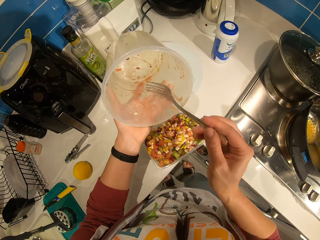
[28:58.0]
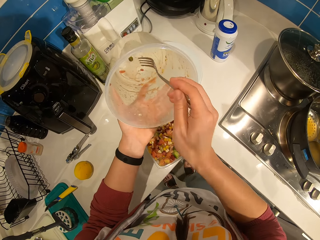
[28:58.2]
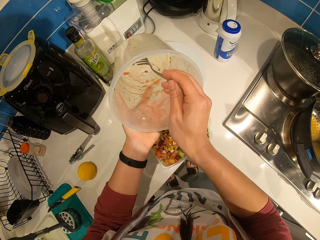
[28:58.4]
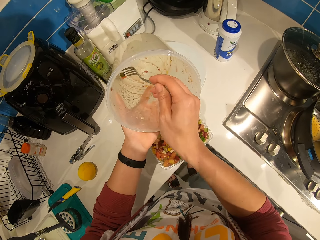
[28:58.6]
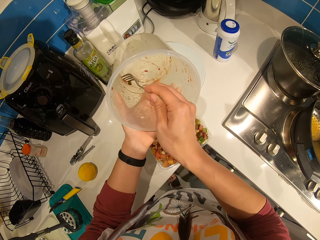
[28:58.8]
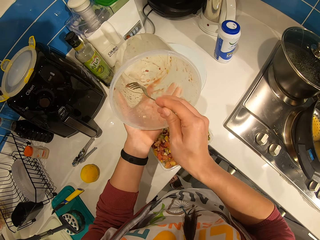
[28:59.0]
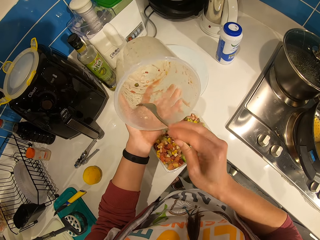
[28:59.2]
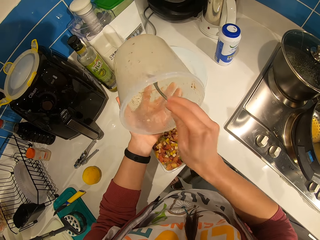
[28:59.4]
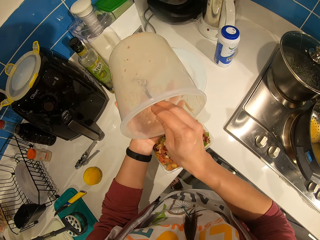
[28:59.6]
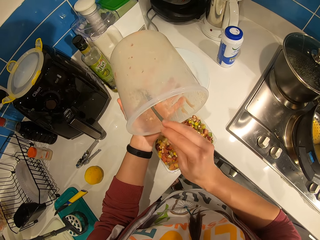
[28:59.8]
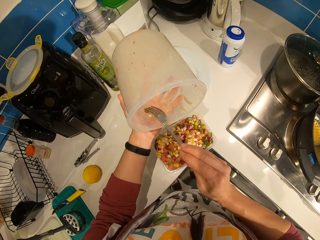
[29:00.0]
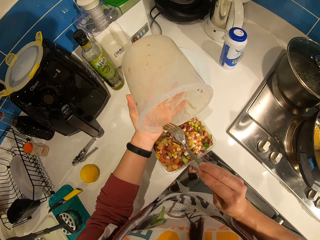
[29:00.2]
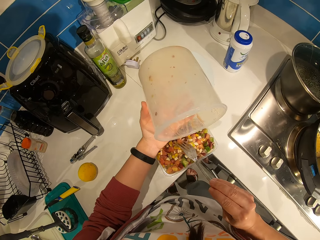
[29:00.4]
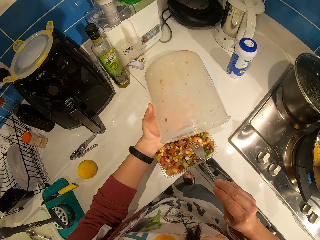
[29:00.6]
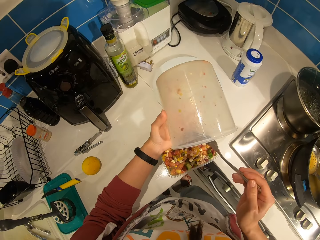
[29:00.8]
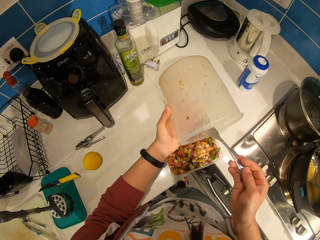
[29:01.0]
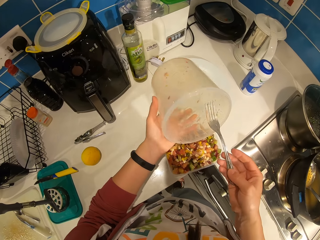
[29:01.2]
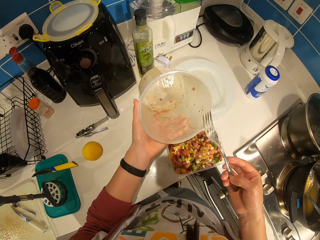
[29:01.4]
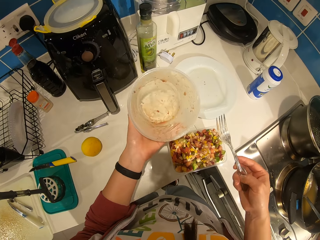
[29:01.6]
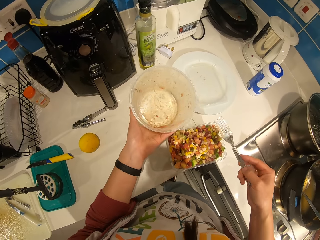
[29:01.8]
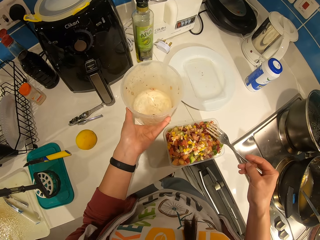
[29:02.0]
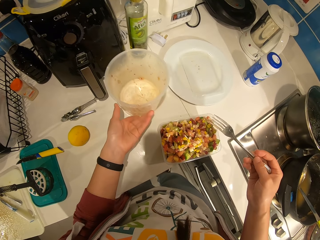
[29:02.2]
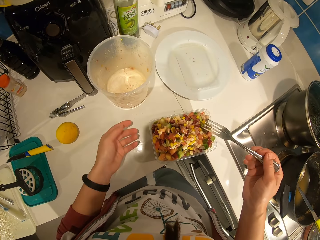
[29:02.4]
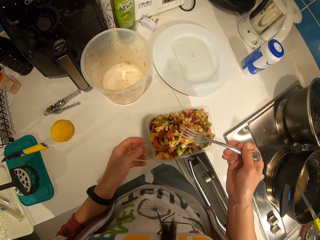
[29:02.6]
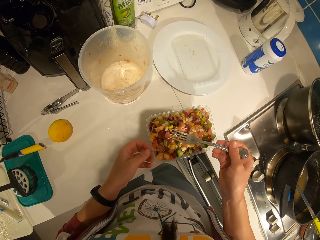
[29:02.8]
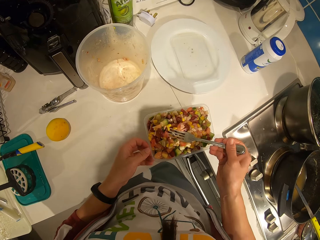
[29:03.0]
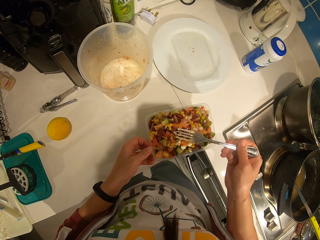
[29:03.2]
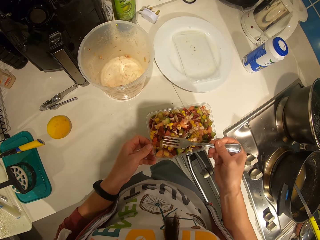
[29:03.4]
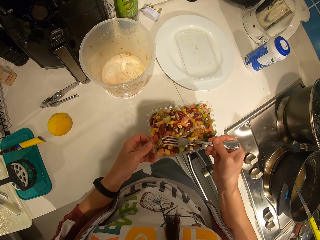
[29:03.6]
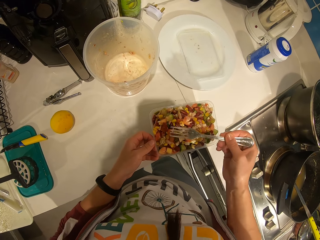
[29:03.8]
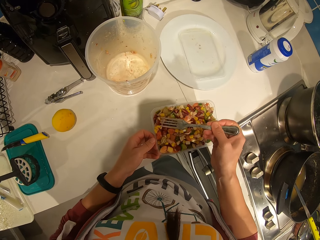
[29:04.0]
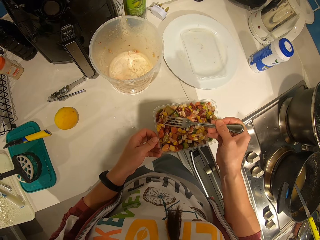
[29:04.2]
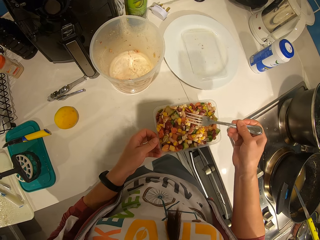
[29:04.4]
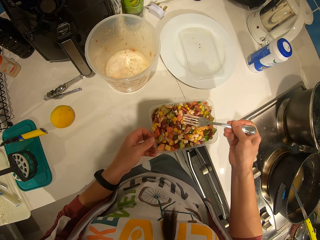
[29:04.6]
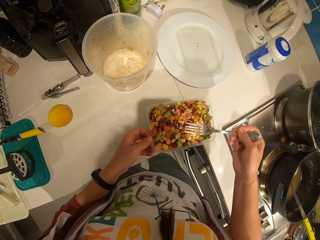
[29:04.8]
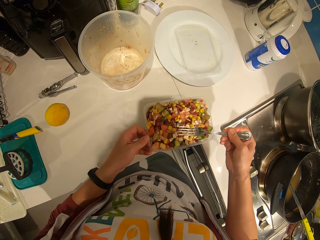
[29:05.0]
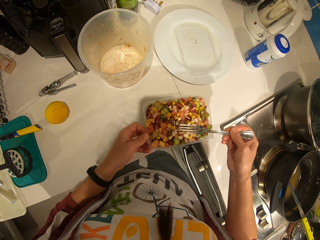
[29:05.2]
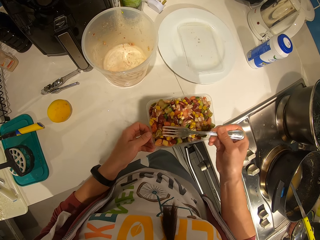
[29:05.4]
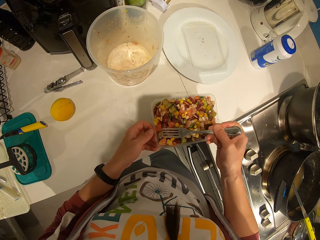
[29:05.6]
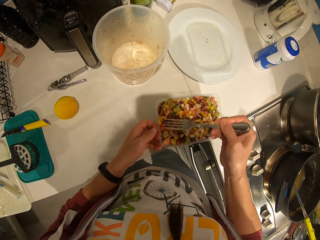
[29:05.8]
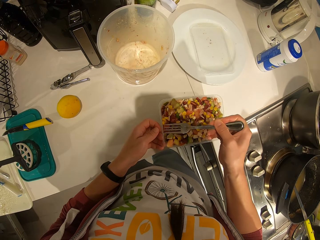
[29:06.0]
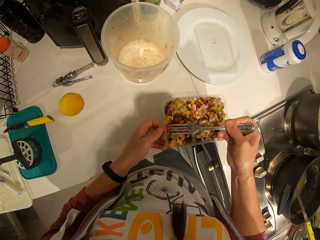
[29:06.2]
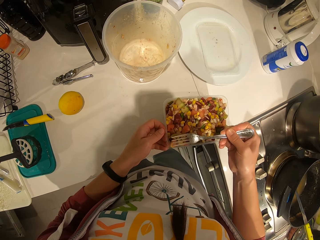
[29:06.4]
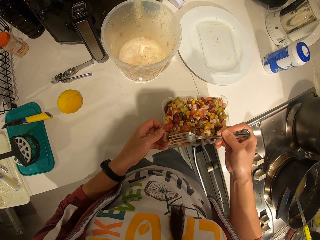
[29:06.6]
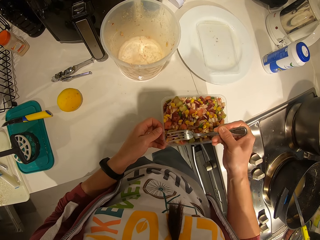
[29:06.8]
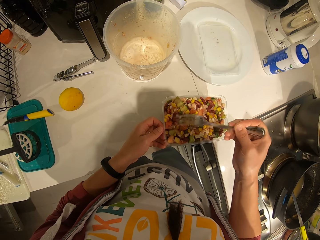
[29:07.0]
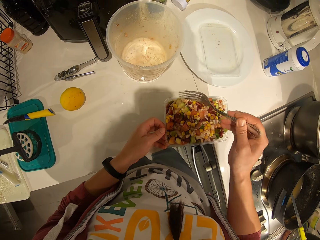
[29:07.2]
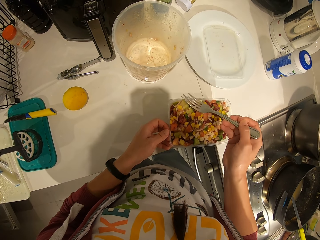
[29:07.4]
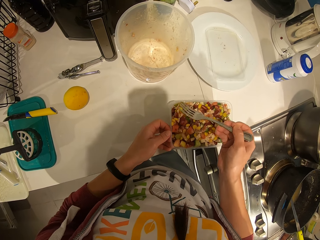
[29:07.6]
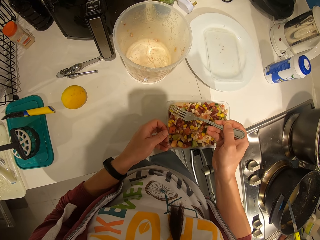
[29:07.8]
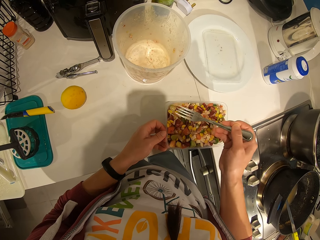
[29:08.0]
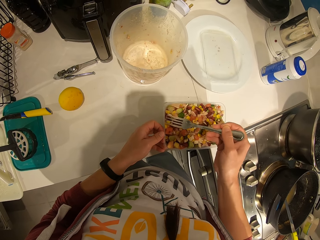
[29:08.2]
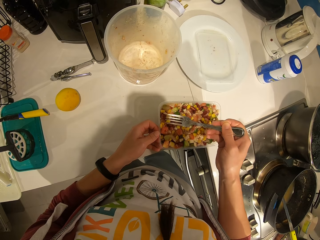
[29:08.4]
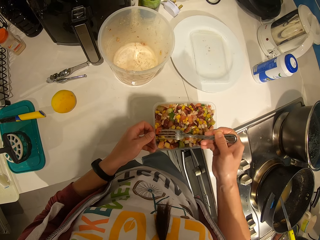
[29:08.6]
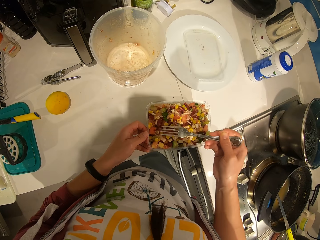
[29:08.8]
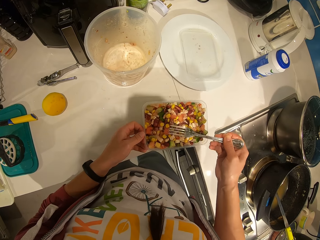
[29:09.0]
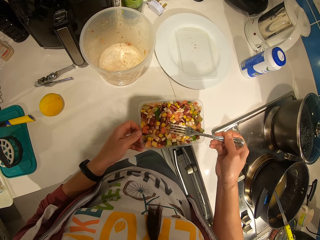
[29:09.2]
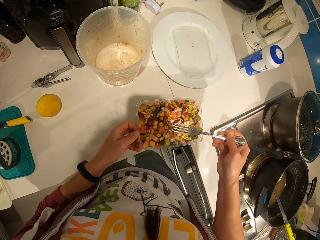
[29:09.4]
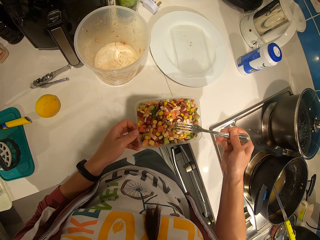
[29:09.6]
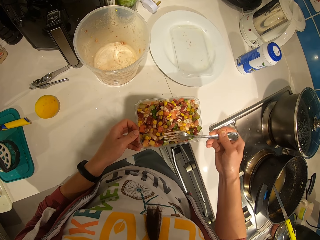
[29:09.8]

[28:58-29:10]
The camera wearer places the container on the countertop. They spread the vegetables in the plate with the fork.

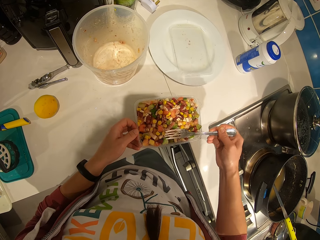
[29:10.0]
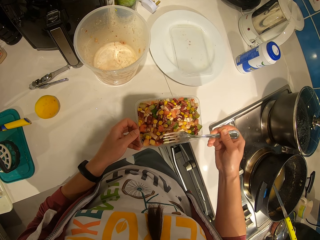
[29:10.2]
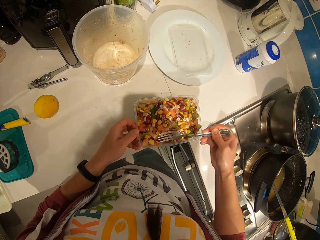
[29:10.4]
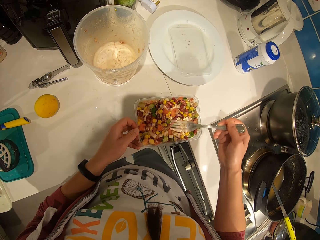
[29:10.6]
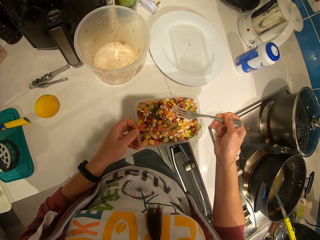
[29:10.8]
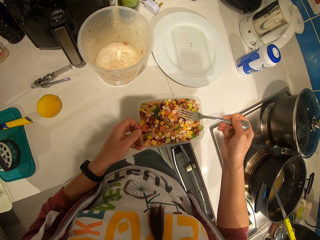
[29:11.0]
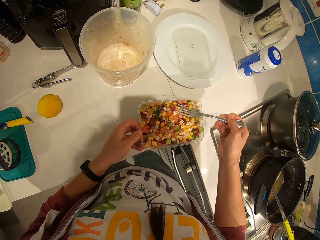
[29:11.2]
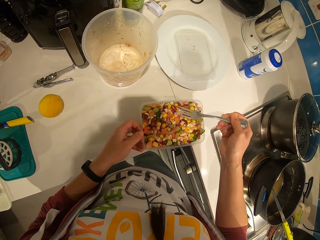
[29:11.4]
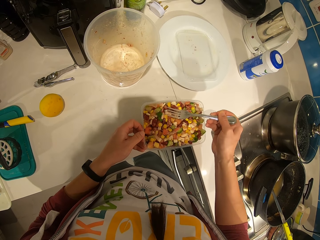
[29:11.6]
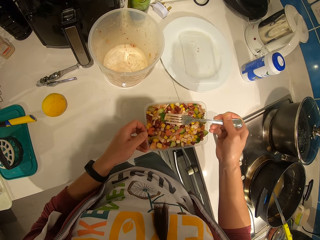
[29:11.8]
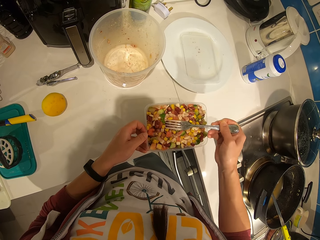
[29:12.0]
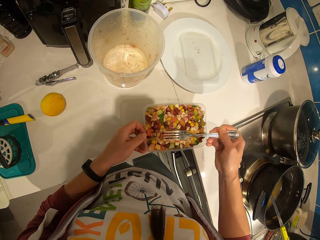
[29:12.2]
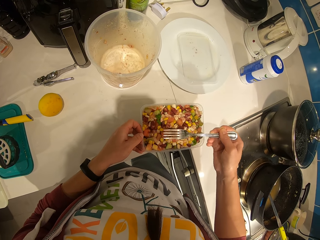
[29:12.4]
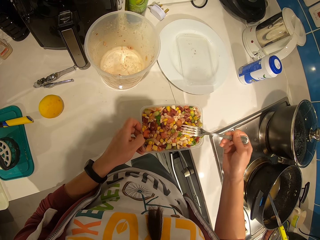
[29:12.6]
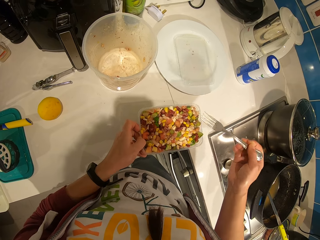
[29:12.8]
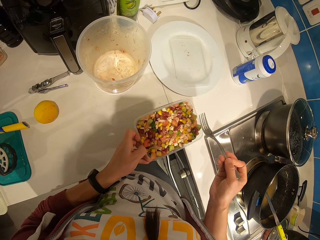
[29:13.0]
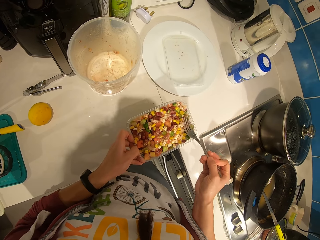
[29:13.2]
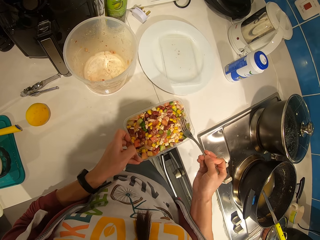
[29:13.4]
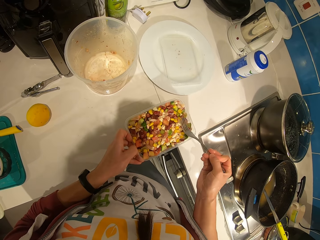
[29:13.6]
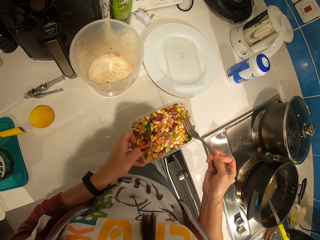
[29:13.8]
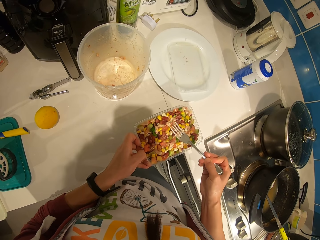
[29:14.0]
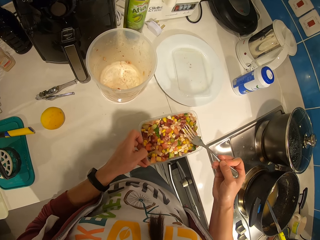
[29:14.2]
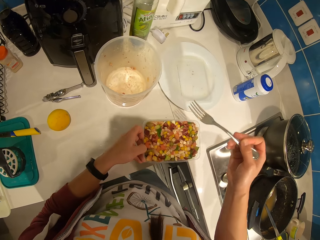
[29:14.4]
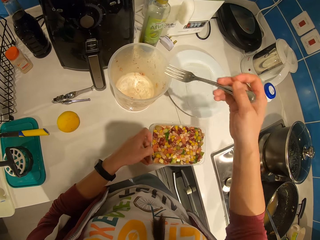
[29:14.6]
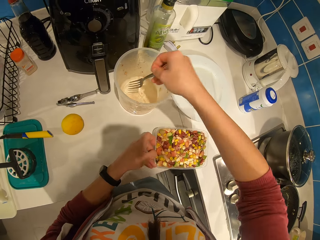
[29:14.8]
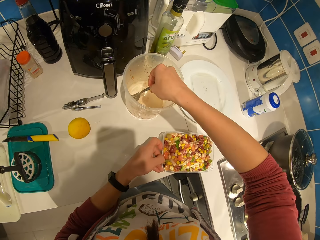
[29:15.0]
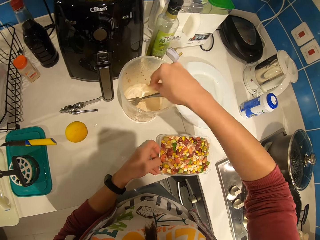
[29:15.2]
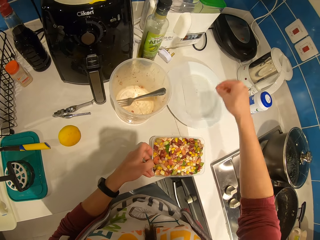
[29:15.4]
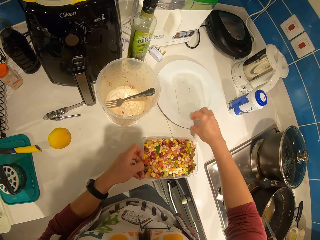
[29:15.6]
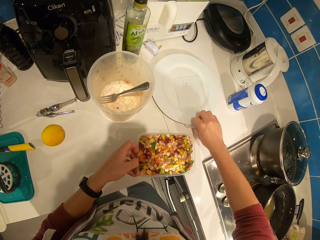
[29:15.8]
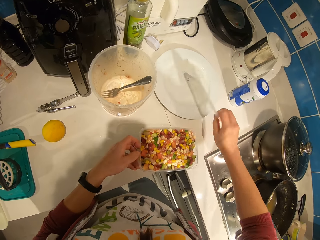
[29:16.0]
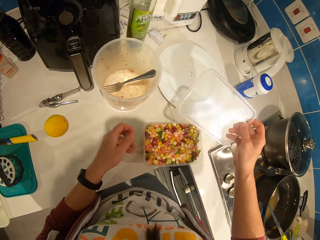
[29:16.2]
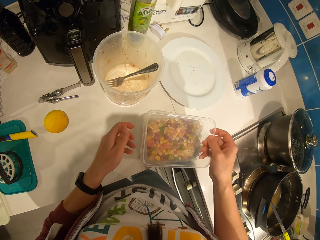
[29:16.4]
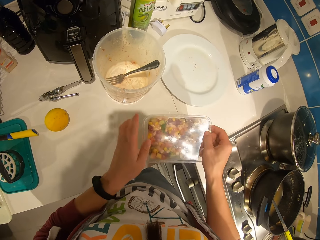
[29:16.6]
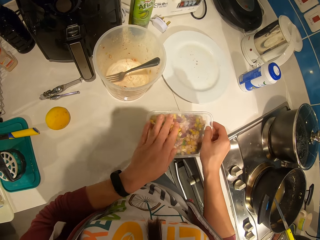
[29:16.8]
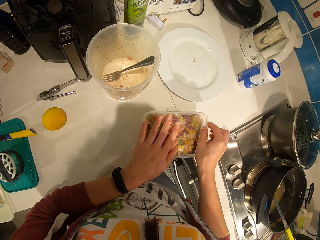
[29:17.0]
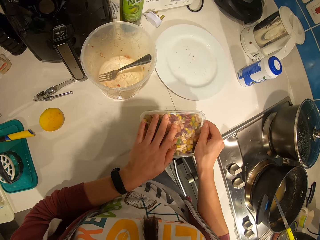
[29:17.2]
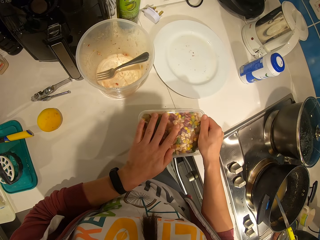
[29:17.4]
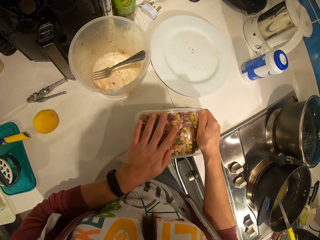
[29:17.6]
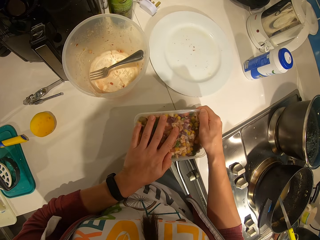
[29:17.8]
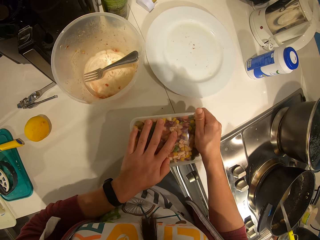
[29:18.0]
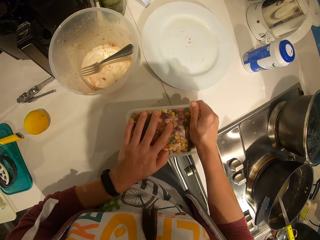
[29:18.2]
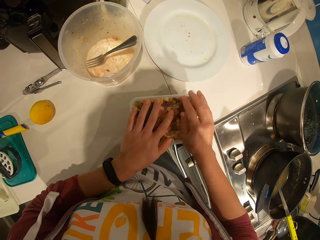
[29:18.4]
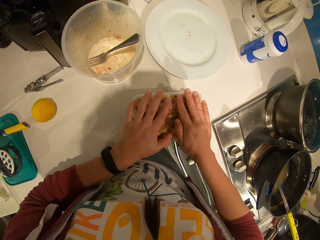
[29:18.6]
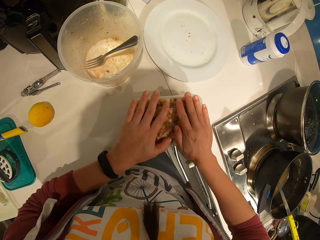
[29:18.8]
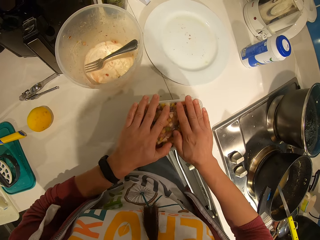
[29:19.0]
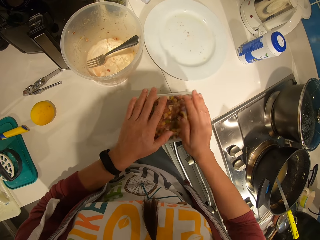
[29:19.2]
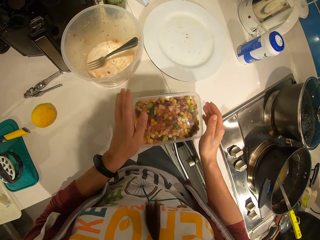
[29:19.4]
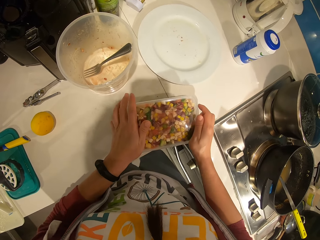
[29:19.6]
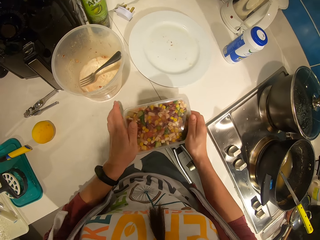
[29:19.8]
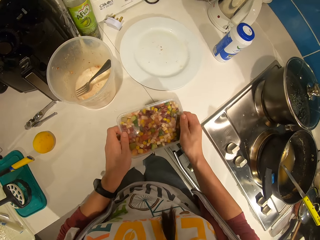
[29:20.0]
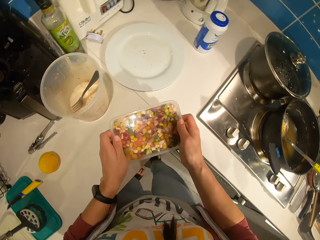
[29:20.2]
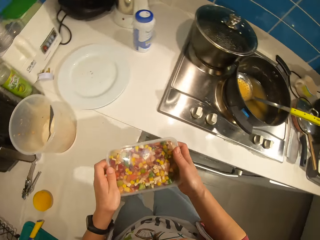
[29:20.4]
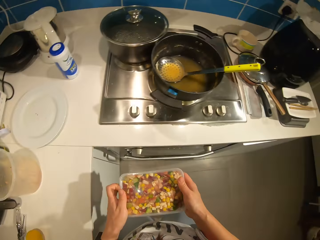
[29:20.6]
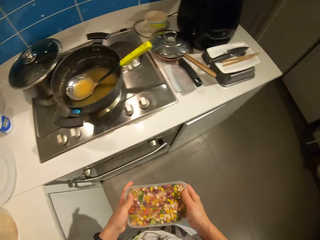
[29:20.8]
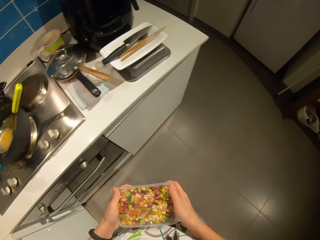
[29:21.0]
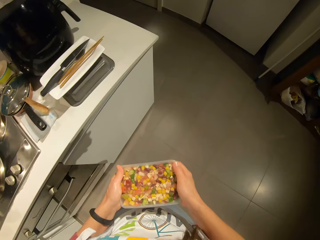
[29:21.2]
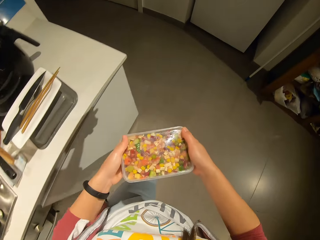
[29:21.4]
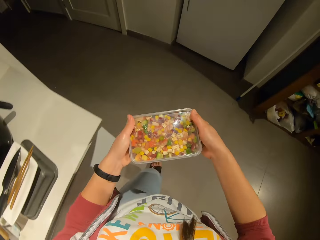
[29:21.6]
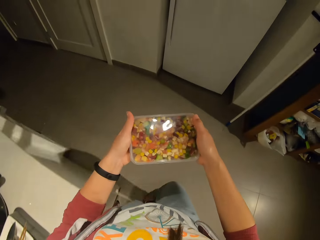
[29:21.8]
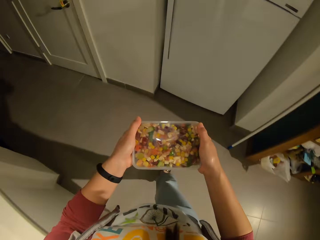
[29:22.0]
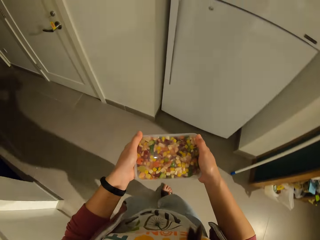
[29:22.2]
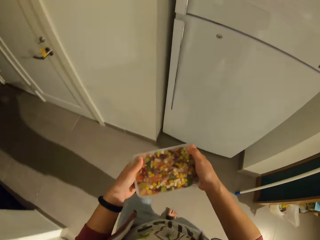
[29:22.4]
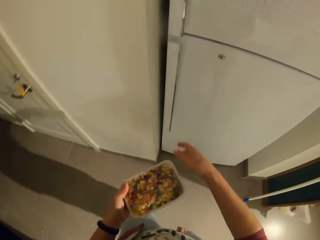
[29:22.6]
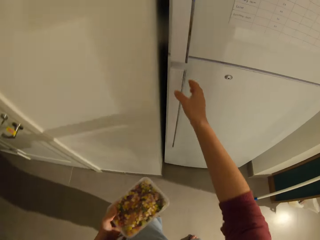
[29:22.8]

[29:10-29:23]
The camera wearer drops the fork in the bowl. They pick the lid. They pick a dish from the plate on the countertop. They cover the vegetables with the lid. They carry the dish to the fridge. They move towards the fridge.
